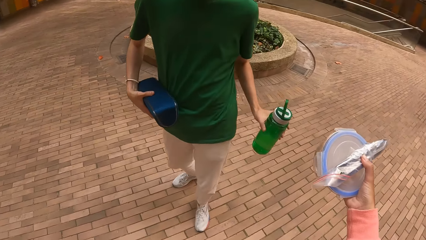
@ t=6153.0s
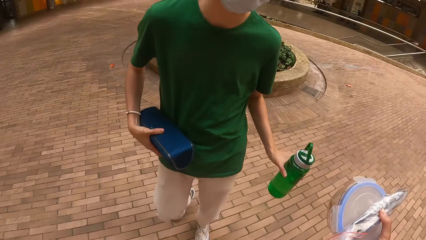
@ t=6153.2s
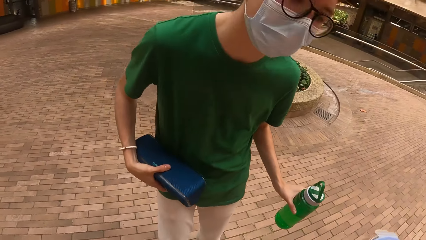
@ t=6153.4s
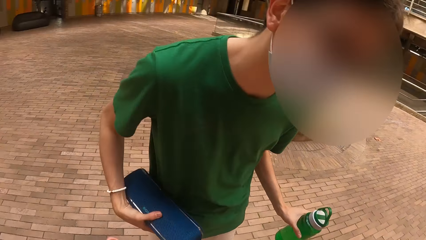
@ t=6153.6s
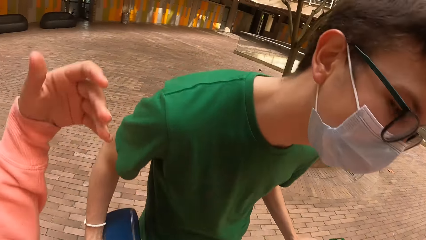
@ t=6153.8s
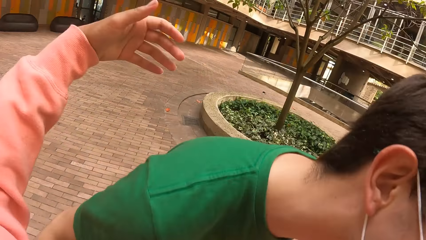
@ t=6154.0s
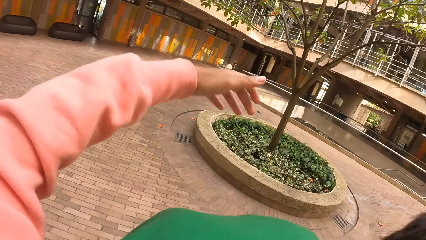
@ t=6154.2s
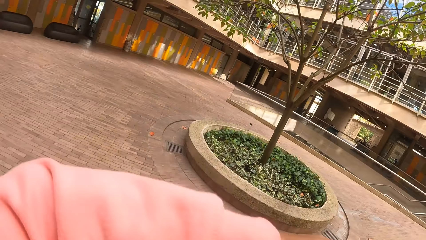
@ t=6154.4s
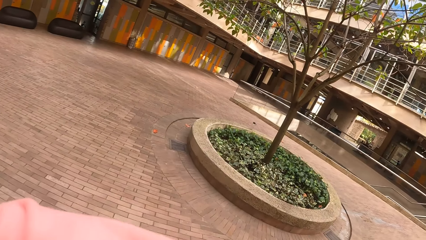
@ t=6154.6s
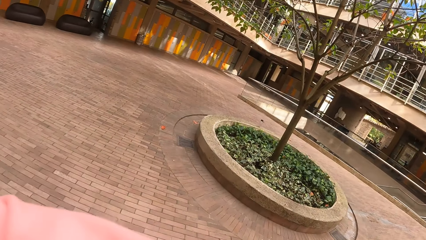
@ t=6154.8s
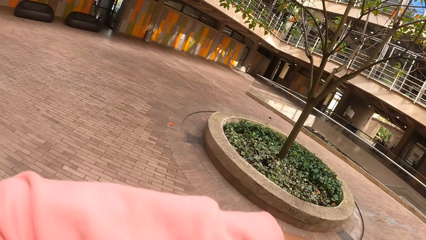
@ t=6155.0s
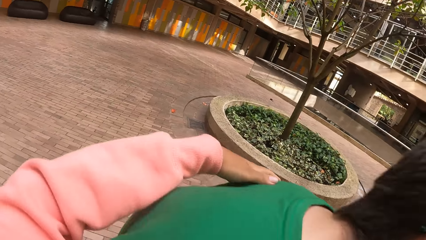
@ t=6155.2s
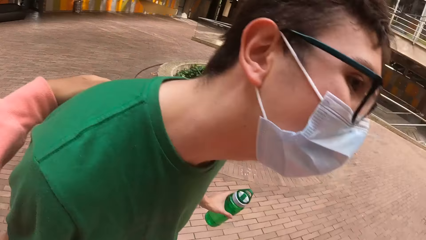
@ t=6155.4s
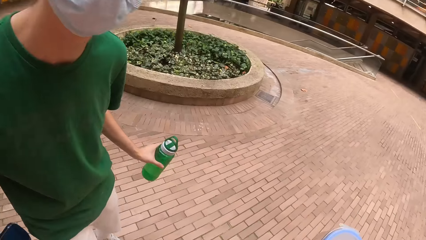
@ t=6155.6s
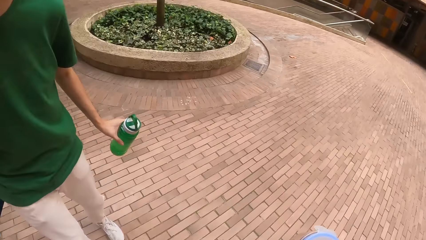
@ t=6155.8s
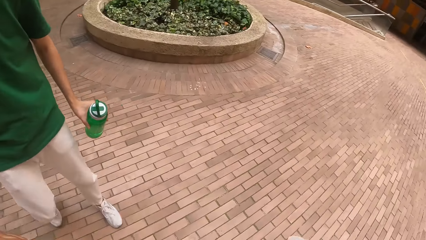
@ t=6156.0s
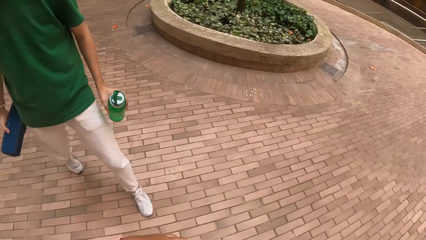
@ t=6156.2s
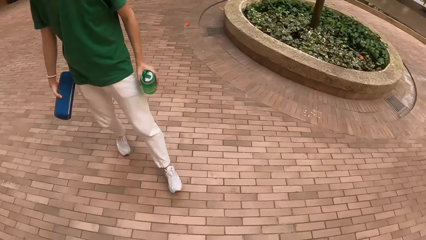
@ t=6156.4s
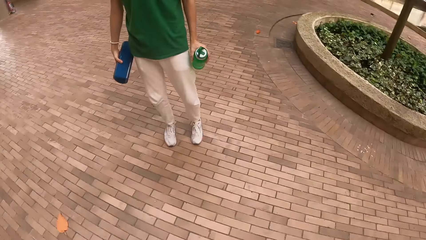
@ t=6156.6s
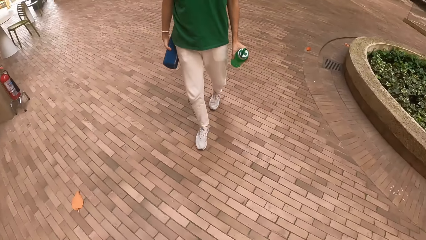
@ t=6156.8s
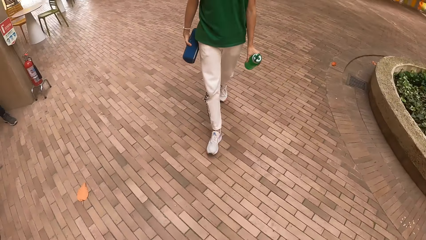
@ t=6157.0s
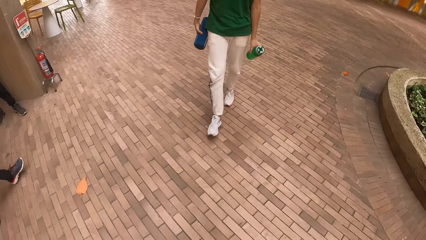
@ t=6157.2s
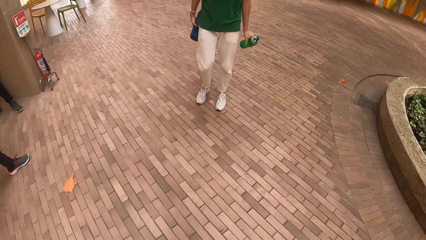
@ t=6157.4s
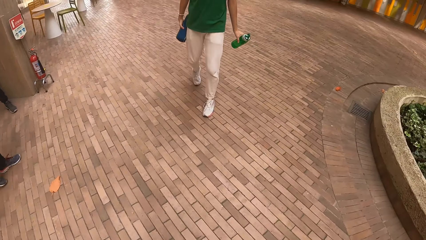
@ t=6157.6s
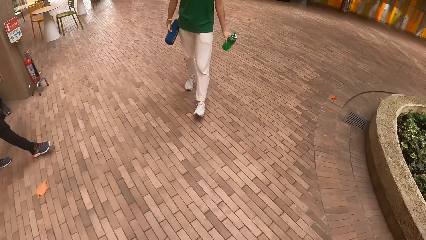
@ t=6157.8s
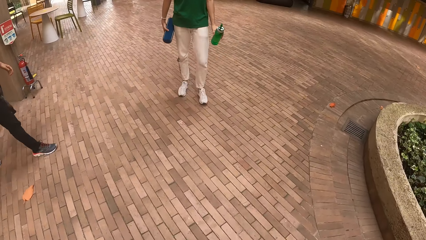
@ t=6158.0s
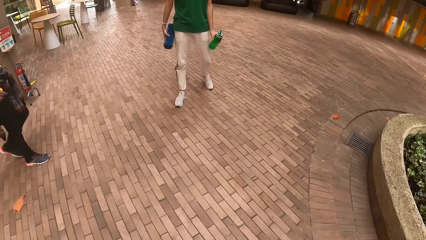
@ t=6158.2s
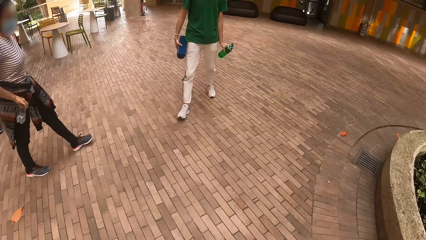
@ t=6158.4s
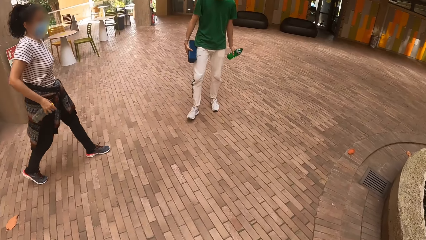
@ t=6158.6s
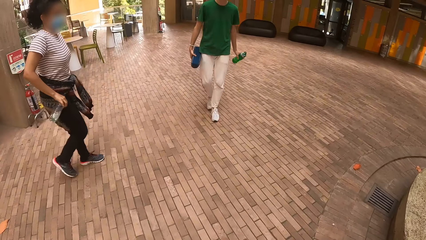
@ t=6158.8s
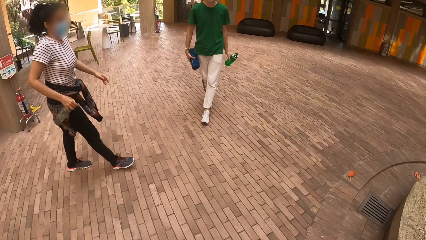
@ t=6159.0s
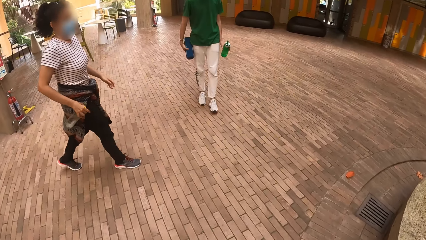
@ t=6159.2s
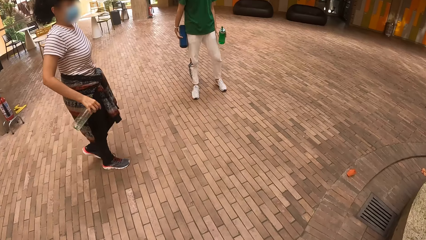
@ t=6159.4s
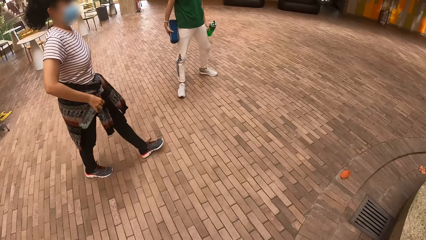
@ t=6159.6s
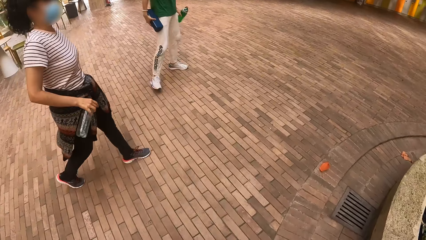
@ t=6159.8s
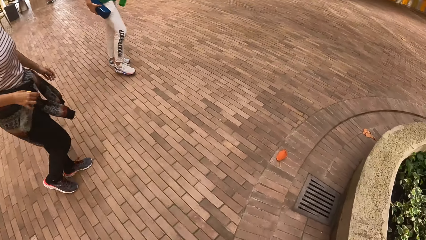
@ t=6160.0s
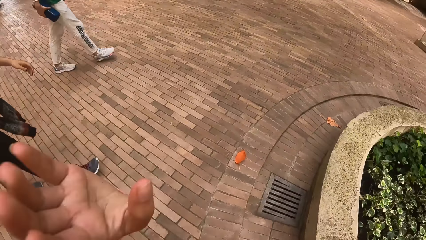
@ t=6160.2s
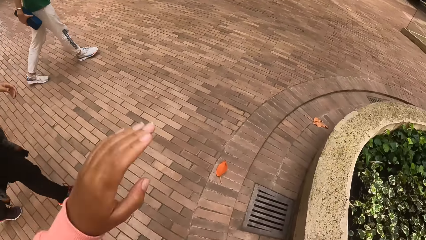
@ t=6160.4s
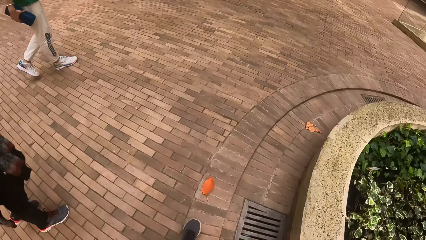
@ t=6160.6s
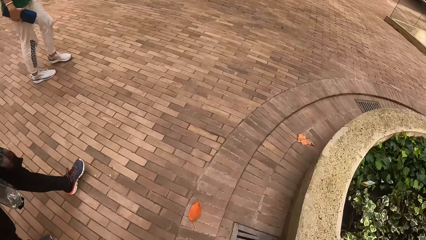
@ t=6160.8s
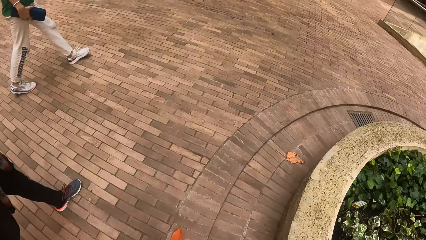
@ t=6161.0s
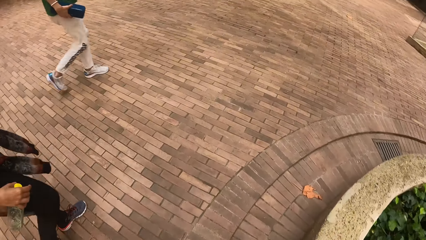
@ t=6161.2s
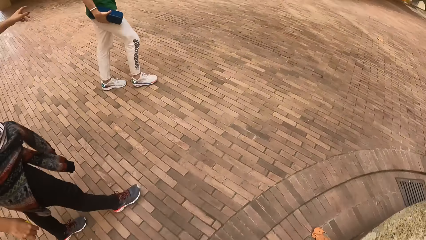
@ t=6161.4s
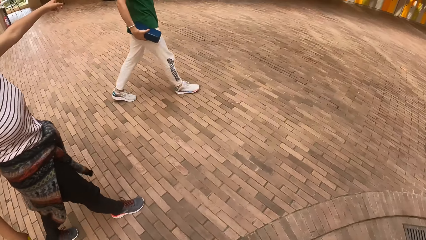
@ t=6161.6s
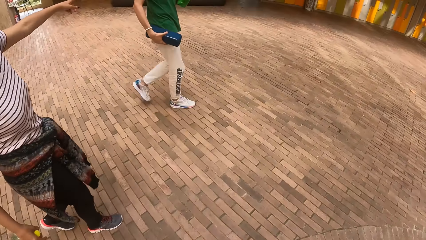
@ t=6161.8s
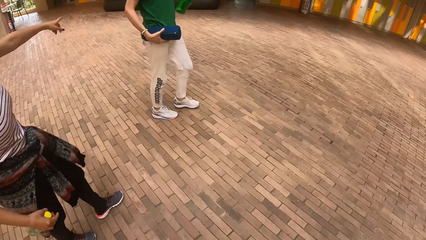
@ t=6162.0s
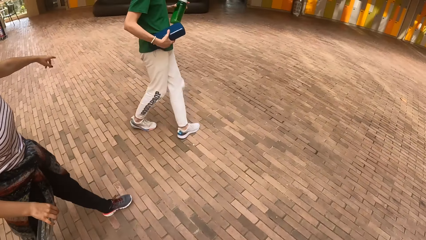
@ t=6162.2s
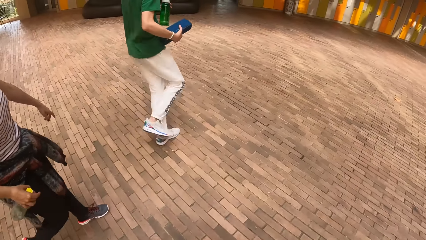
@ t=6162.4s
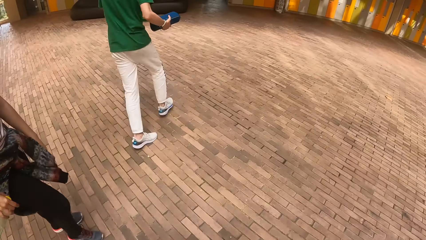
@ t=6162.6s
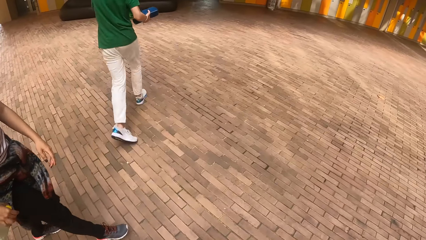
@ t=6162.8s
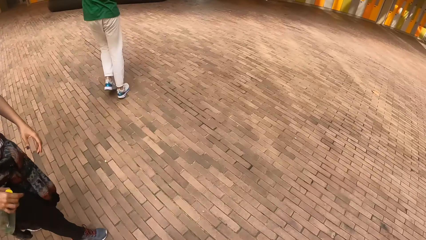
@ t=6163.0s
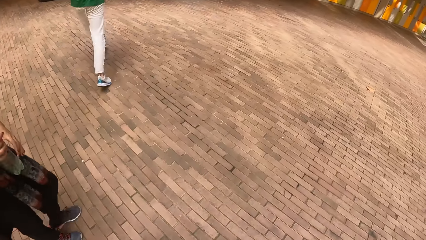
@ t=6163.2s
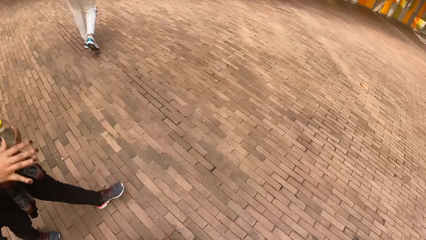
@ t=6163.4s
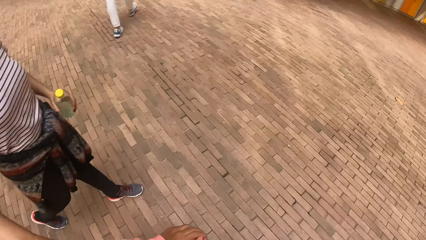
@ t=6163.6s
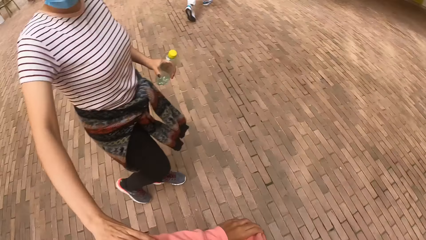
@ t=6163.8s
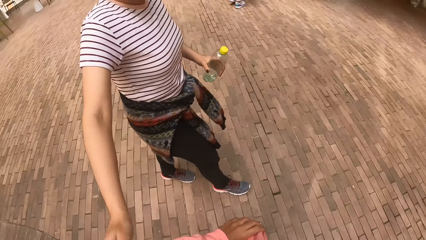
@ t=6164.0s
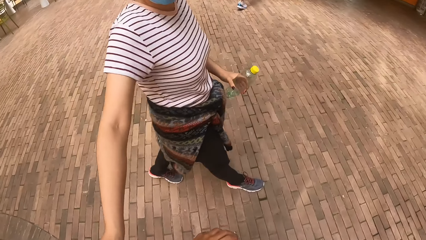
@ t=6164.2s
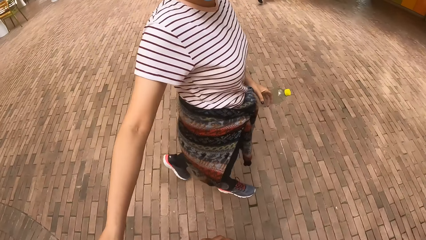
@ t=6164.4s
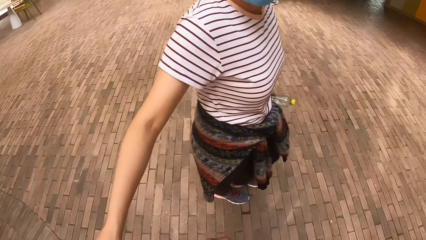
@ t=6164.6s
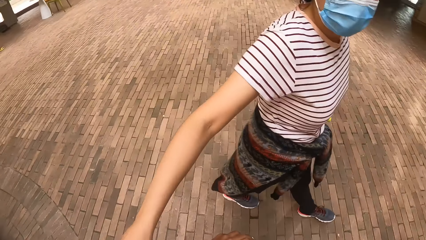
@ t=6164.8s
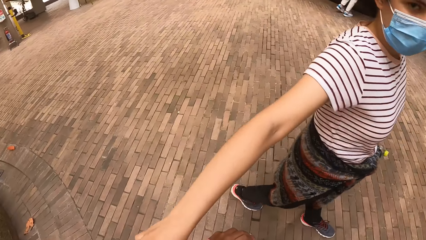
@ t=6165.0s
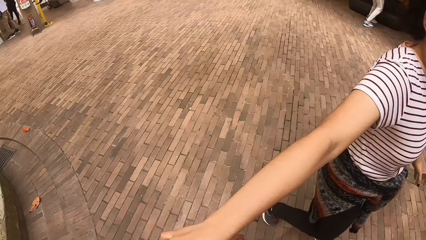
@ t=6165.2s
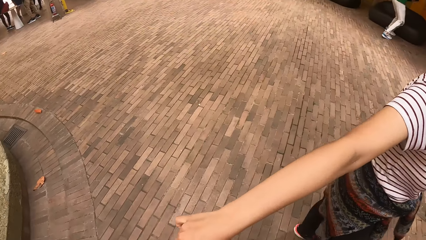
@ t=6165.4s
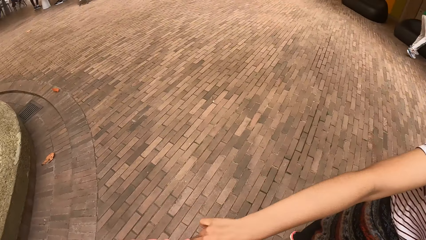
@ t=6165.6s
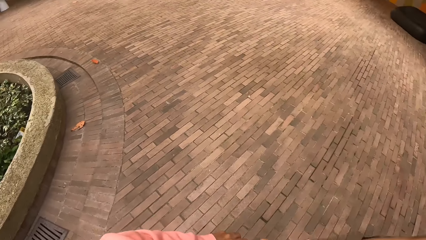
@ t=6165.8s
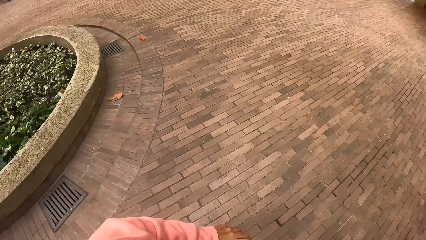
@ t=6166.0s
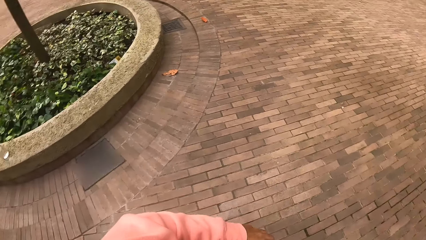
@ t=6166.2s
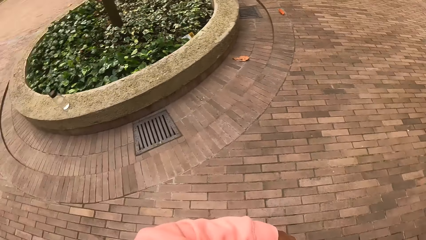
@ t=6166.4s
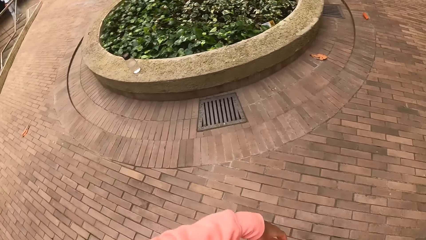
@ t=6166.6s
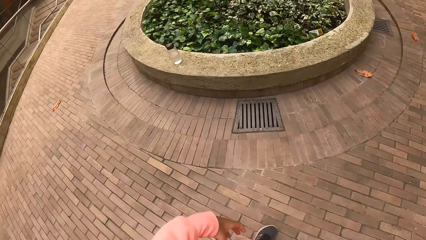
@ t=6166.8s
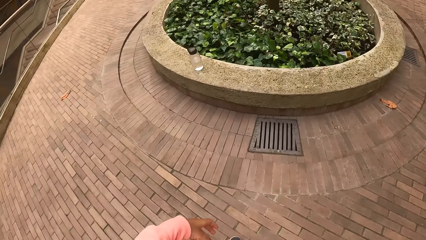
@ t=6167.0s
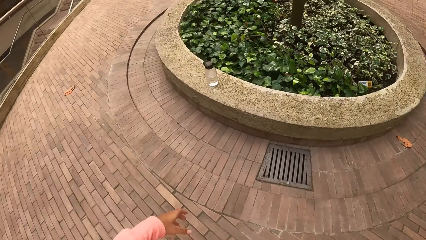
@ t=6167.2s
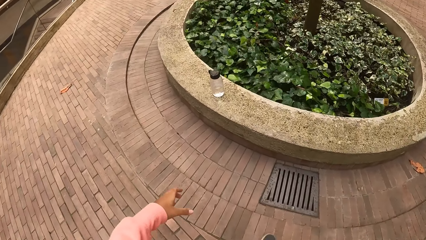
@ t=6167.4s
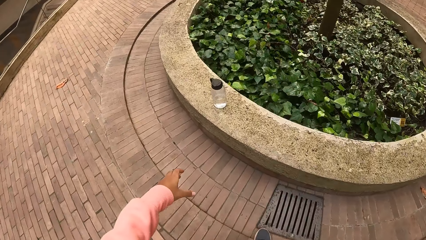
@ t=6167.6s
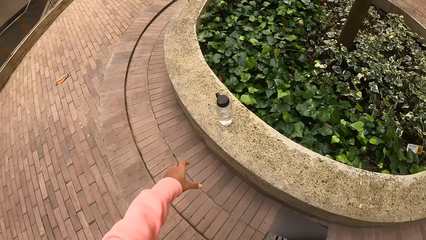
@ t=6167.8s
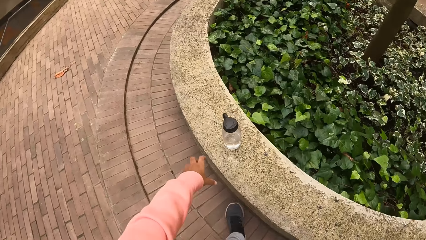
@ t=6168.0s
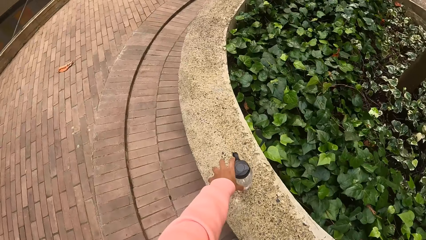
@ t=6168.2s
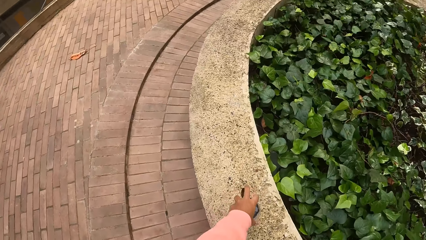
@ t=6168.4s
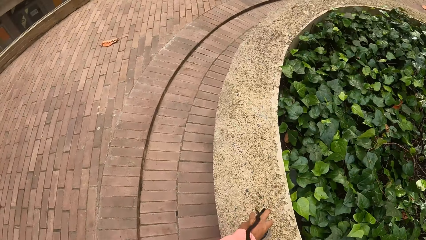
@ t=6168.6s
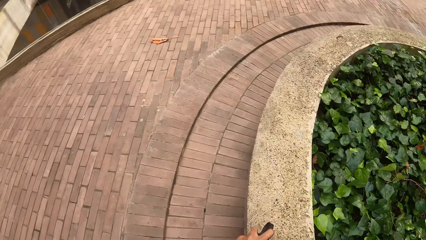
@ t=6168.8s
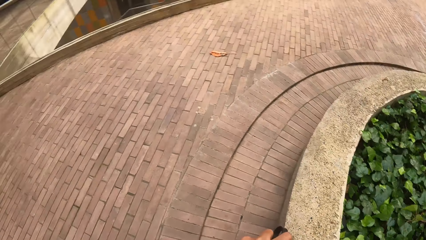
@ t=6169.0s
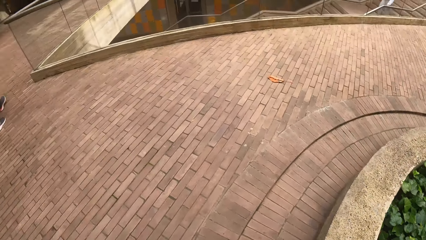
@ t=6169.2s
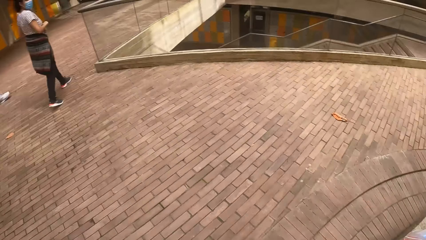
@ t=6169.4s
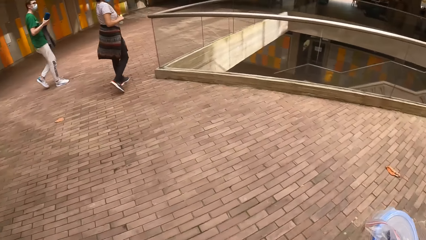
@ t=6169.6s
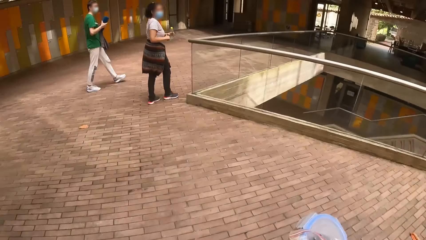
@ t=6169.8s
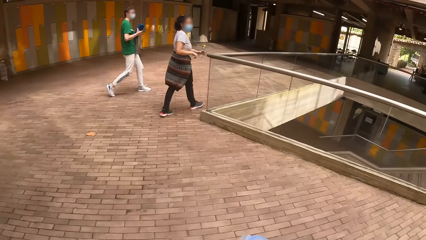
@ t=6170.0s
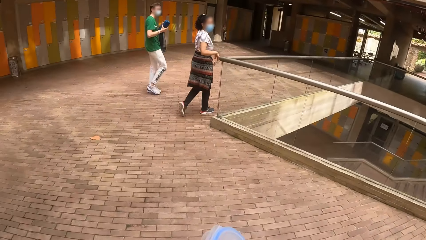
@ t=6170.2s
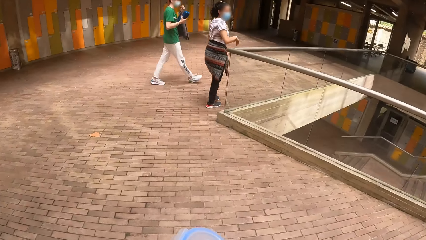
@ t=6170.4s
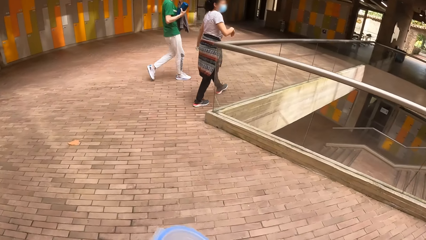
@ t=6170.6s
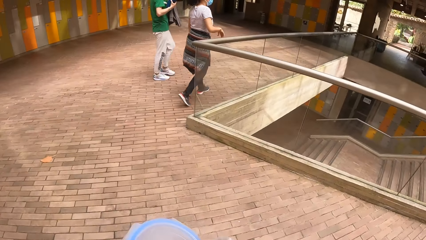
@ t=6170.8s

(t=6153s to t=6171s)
The camera wearer hugs the man. She moves around. A woman passes a bottle from her right hand to her left hand. The woman talks to the camera wearer. The camera wearer picks up a water bottle from a concrete deck with her left hand. The man holds a sweater in his left hand.
